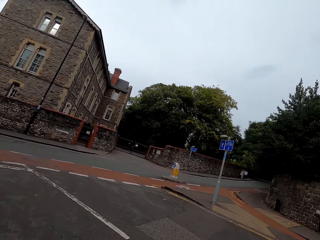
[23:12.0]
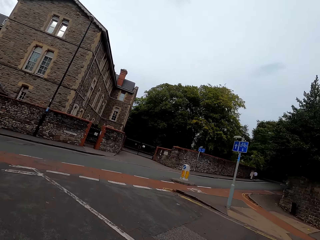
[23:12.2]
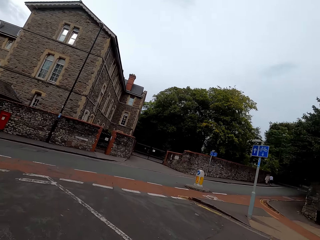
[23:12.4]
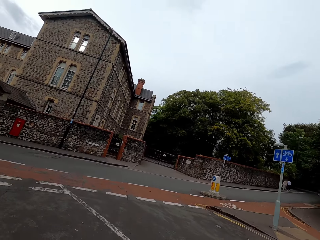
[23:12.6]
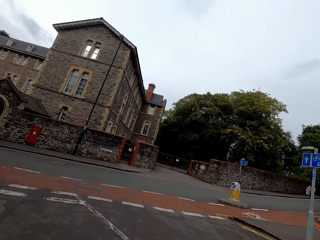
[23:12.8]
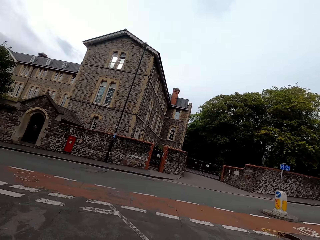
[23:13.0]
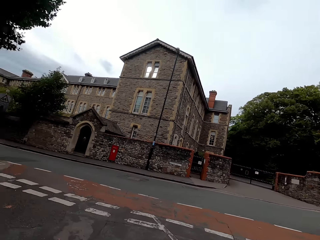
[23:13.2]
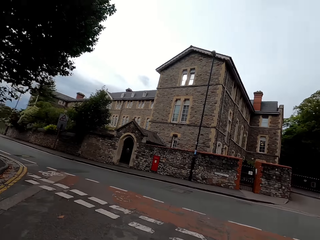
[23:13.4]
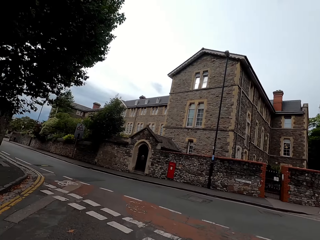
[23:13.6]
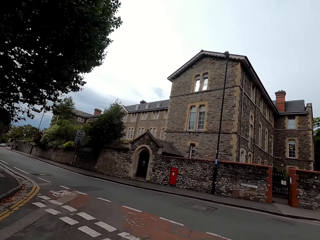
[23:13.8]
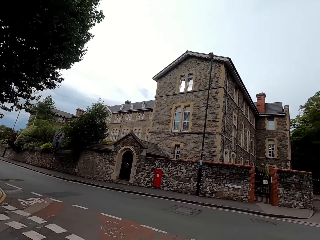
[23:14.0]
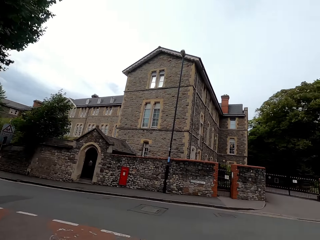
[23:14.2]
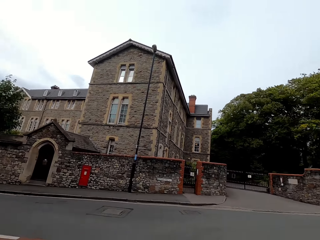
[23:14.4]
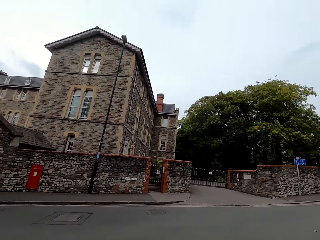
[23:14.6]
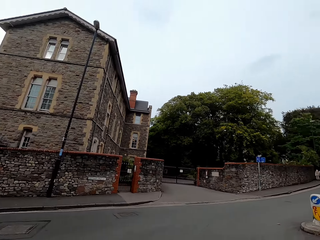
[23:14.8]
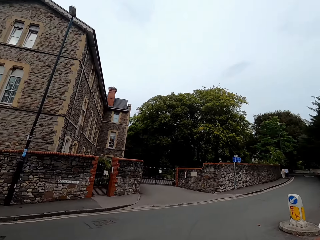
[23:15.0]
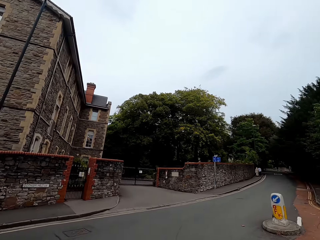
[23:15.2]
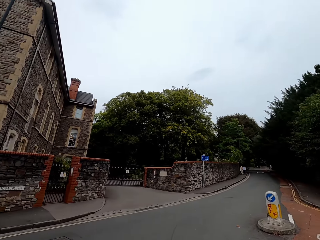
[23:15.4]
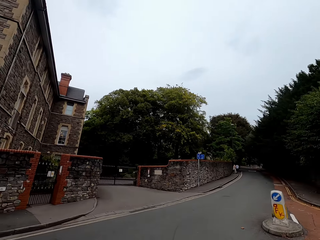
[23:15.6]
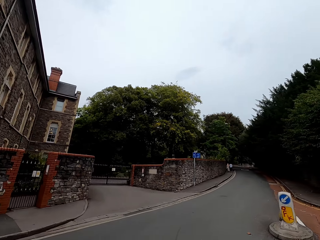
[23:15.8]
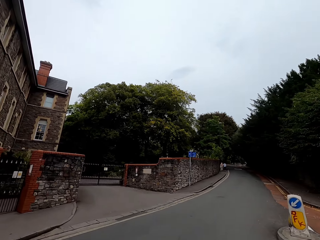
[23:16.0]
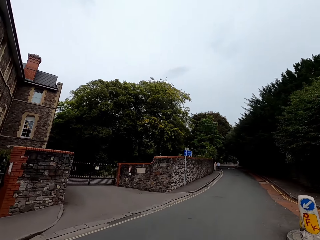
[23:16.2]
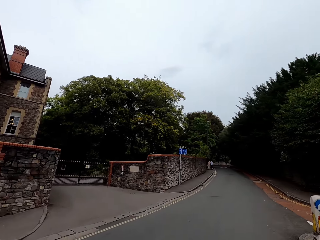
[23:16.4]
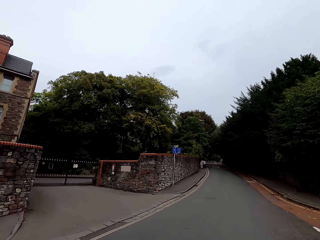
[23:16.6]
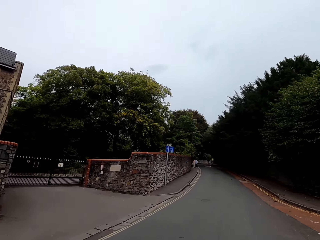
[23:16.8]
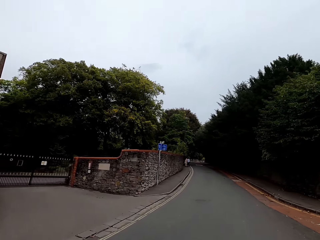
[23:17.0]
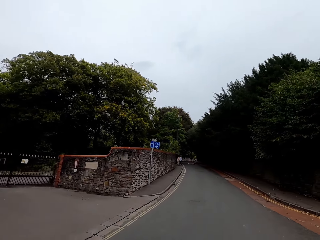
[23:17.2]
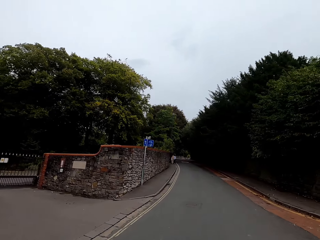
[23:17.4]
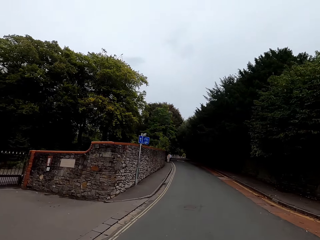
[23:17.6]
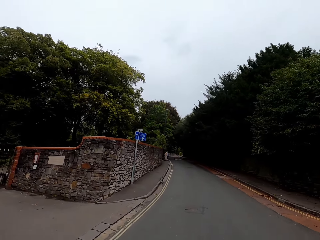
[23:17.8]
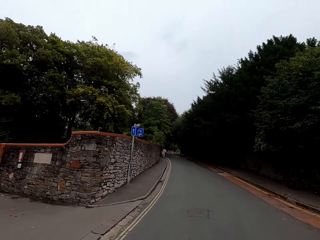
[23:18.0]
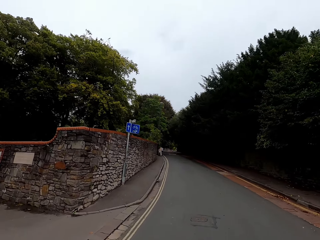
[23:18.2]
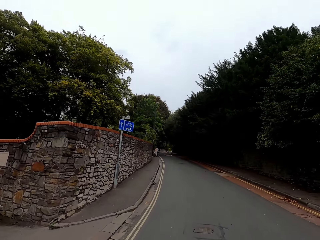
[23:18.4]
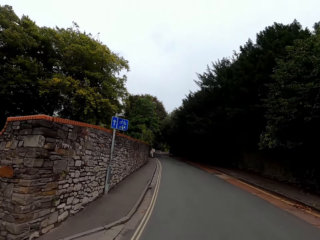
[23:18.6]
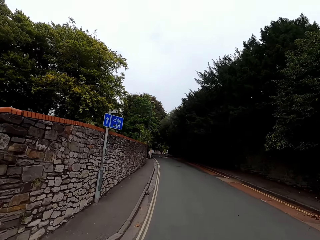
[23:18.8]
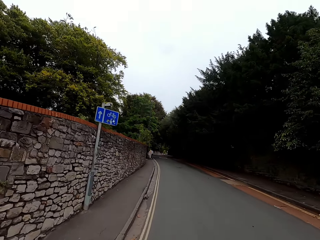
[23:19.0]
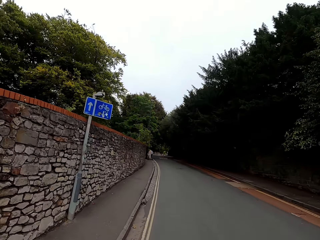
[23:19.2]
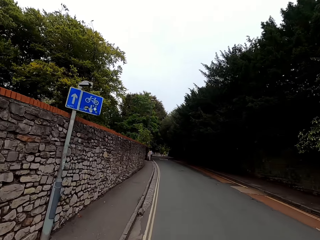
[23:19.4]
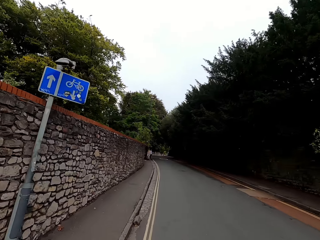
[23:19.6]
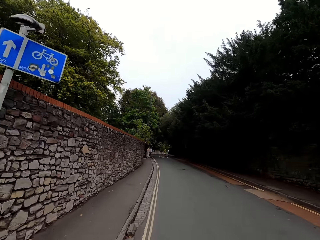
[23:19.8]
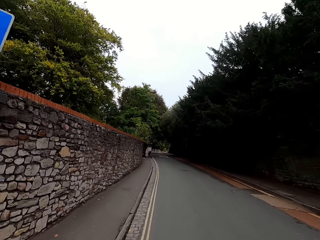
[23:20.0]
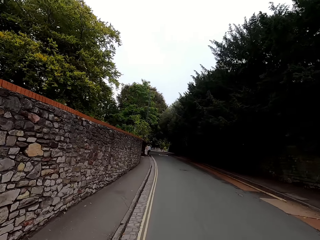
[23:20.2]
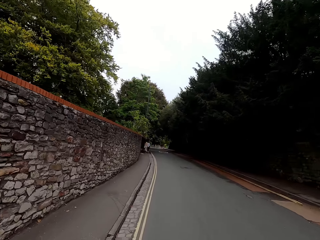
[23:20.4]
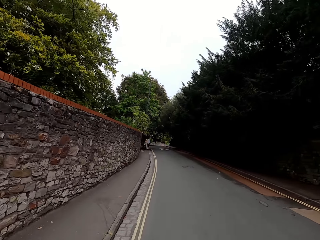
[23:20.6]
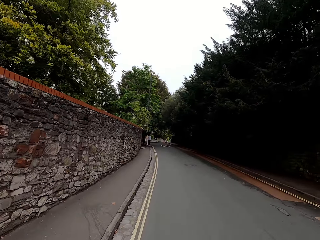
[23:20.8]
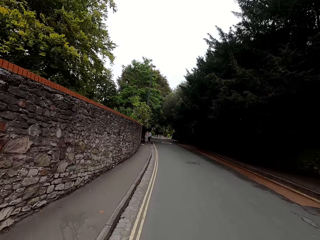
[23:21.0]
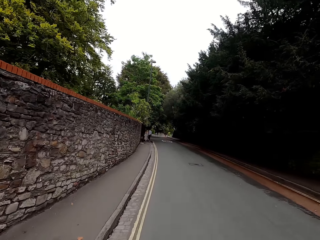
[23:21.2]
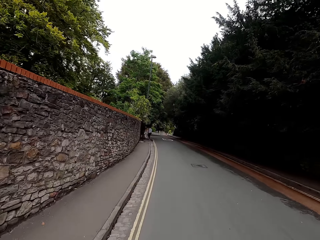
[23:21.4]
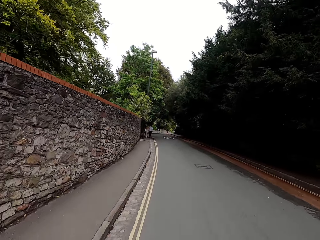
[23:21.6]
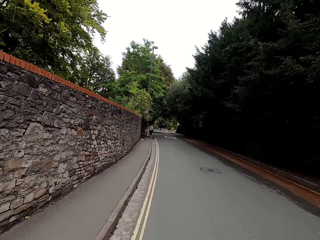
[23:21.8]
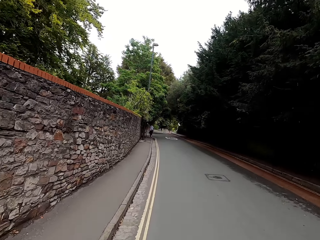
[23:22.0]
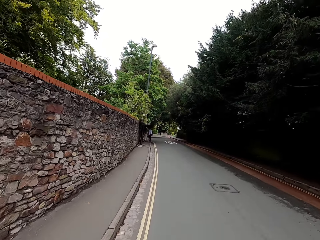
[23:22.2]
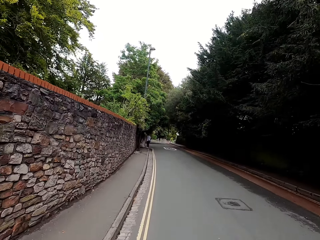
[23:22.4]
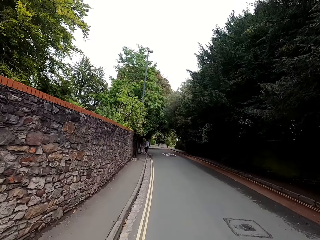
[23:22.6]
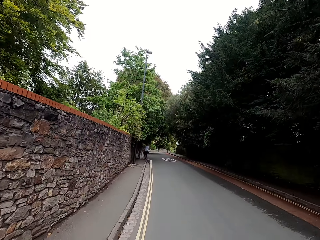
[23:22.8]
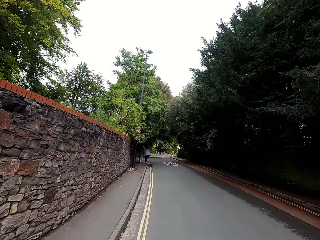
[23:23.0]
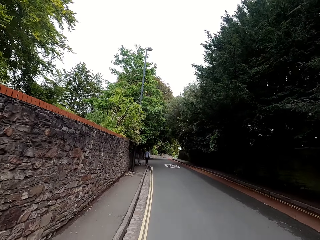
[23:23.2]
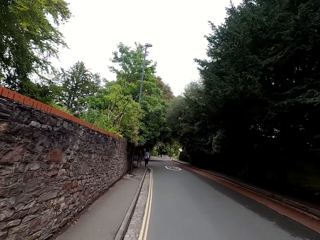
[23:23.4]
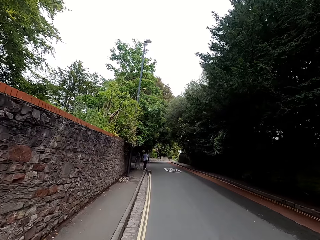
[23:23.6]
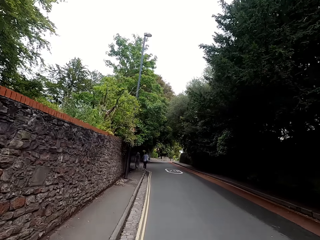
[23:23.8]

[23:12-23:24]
The camera wearer looks across the road. They ride a bike on the road and turn right.

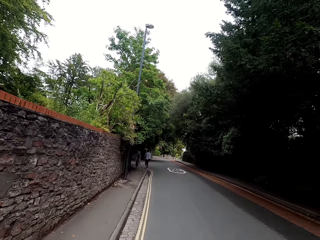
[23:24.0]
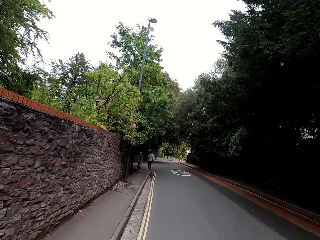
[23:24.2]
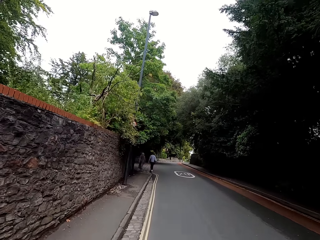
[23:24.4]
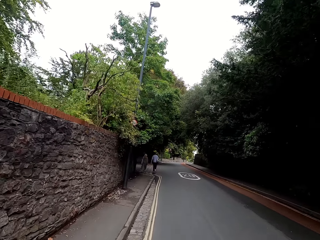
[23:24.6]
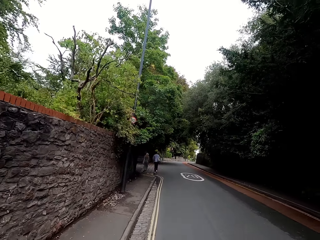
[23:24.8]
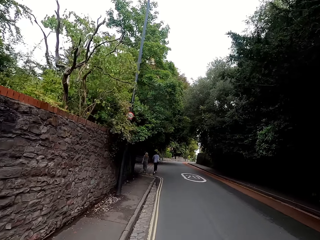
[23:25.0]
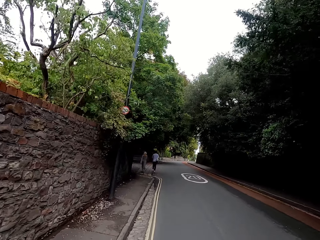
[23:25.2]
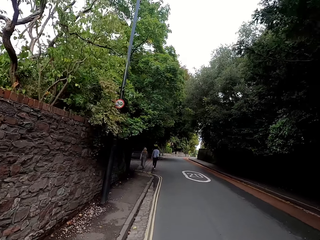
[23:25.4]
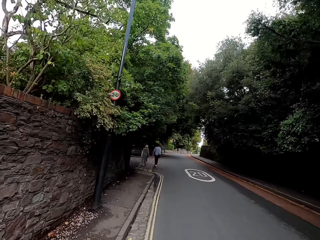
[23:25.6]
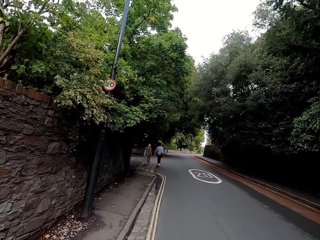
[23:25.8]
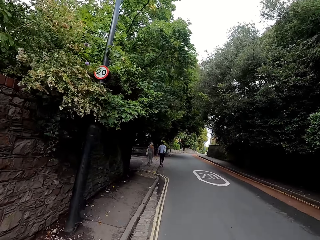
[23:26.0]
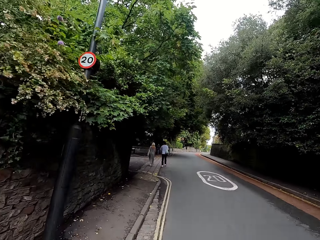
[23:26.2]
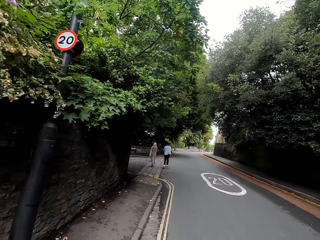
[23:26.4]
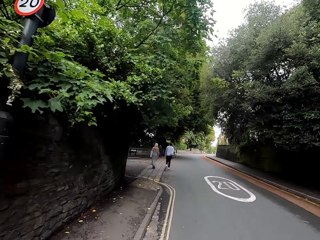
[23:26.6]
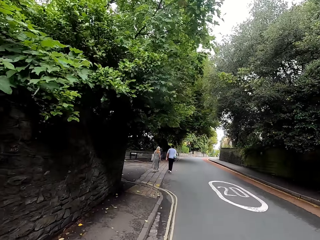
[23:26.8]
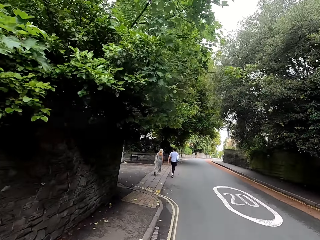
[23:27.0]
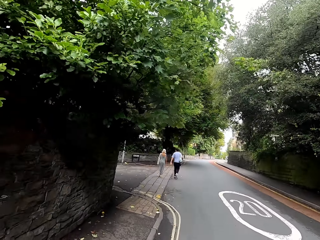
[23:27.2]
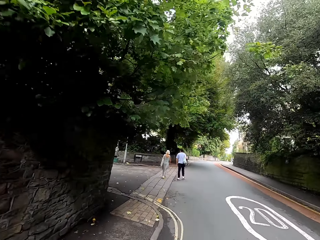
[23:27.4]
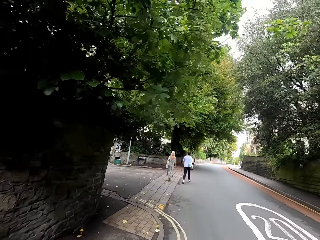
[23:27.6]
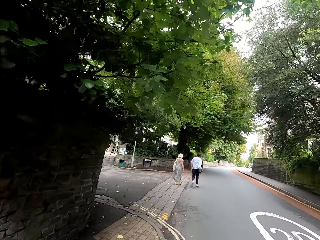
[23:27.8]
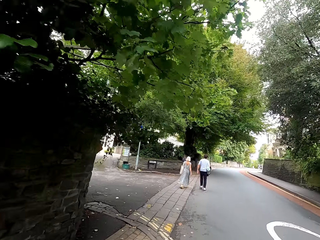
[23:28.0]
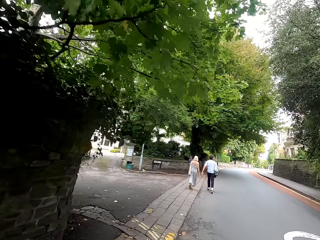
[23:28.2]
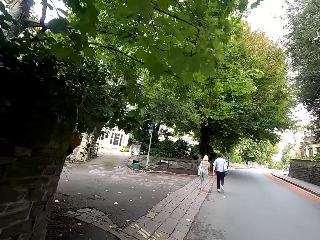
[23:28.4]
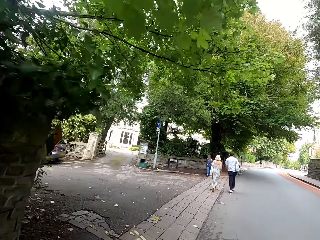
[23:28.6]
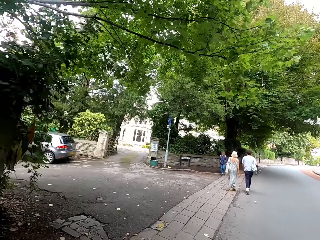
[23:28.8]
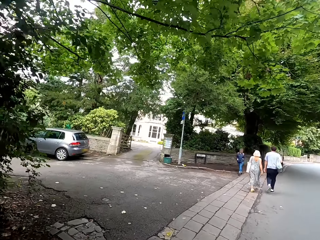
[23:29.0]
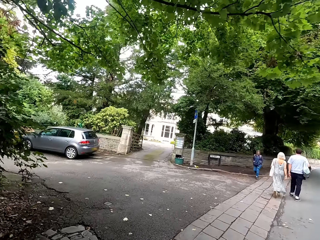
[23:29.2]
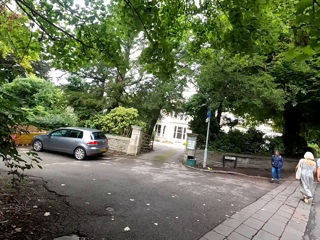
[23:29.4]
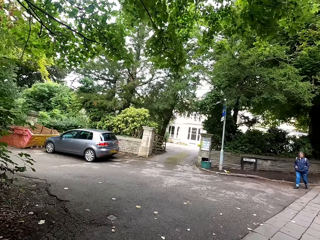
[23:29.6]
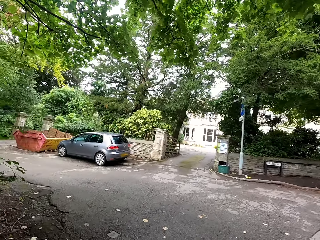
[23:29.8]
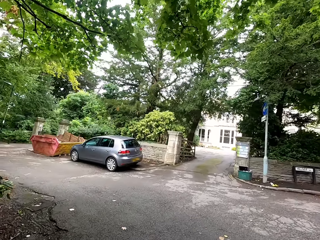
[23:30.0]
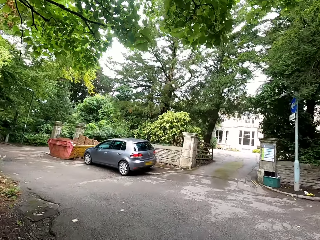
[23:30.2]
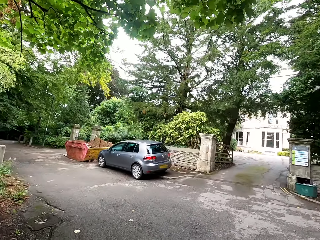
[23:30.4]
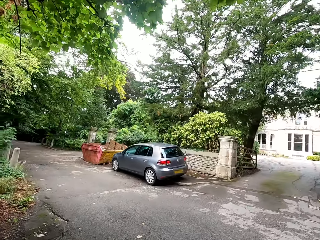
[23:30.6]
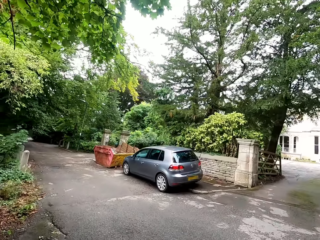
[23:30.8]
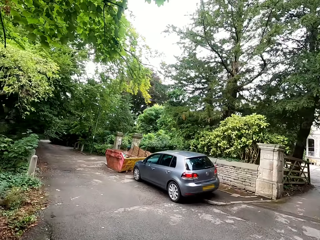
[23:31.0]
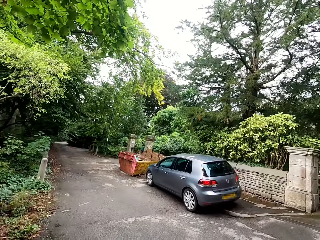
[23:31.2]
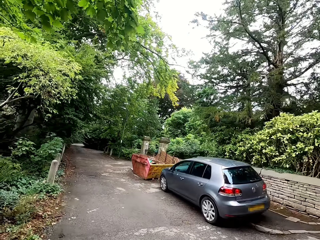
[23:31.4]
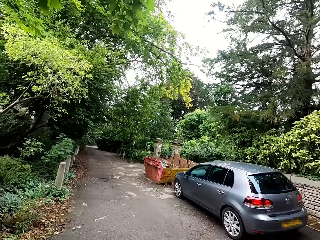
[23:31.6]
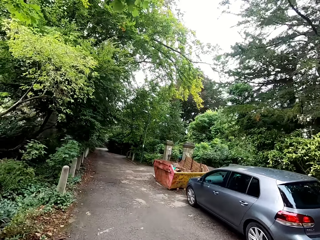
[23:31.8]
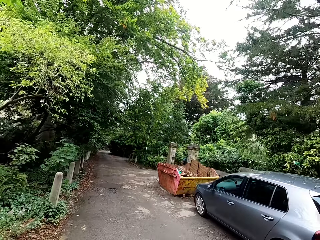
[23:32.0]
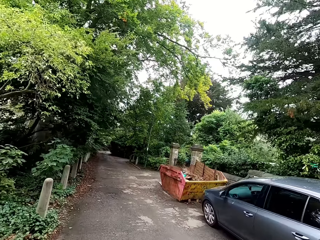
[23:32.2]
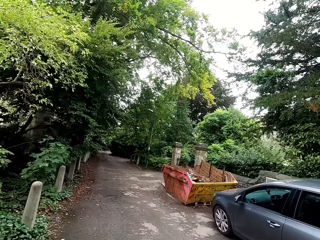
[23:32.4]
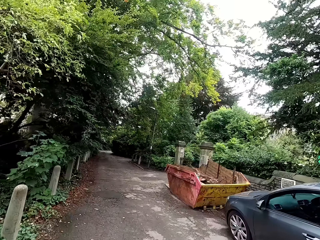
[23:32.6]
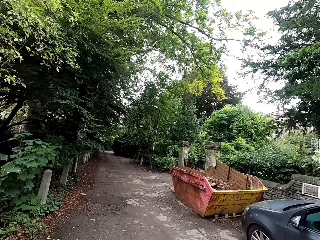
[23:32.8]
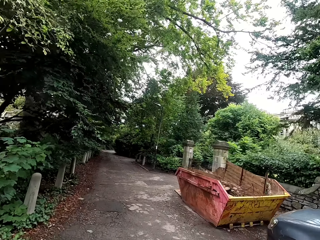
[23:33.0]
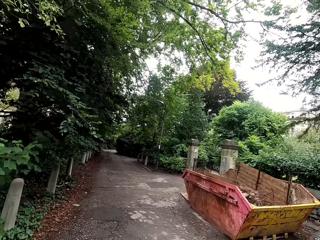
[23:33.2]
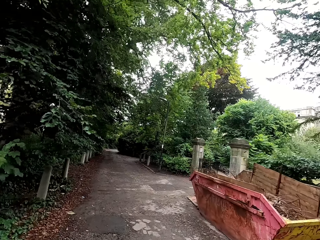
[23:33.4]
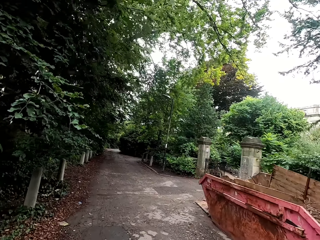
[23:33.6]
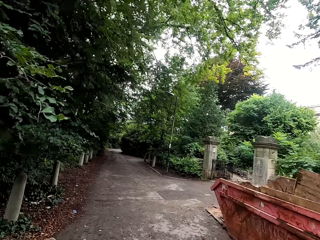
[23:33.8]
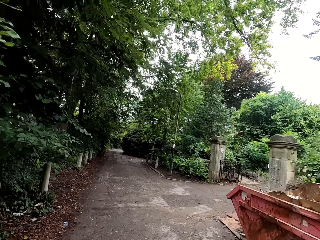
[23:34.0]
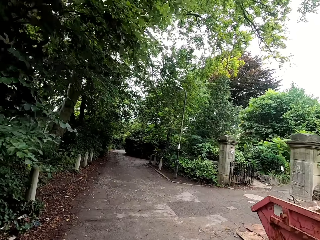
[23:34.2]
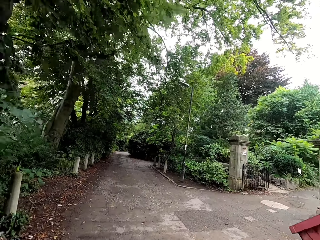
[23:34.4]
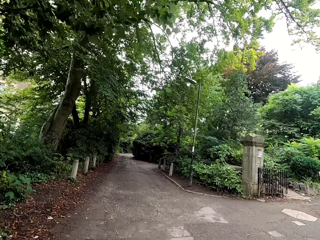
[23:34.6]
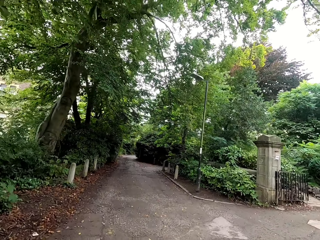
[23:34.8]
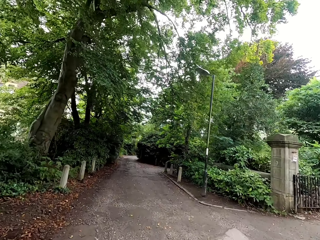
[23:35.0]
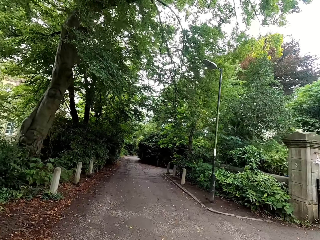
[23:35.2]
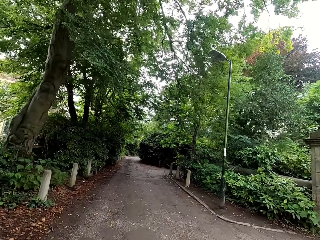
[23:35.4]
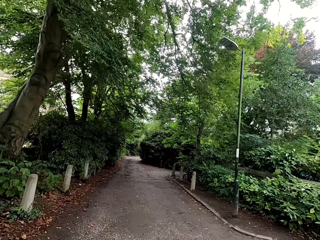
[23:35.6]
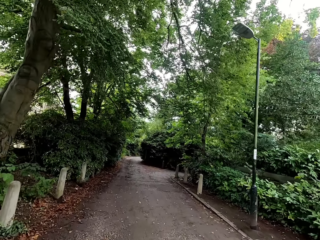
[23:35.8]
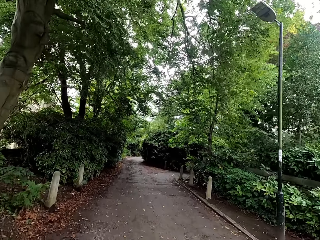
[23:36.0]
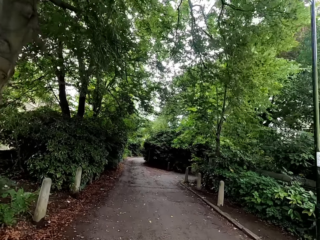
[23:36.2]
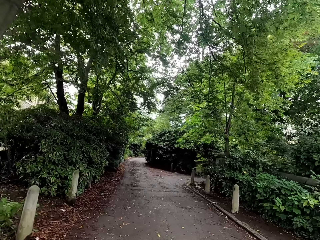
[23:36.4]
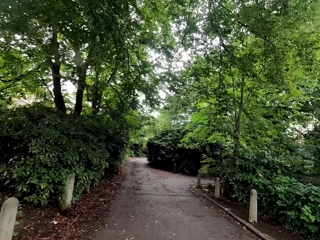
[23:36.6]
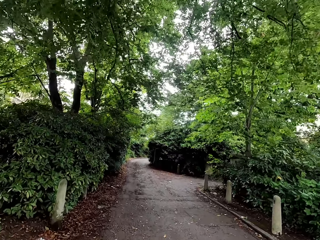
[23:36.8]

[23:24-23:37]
The camera wearer rides a bike on the road and turns left.
